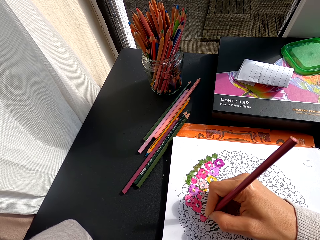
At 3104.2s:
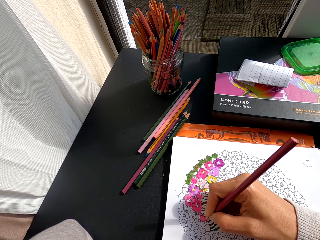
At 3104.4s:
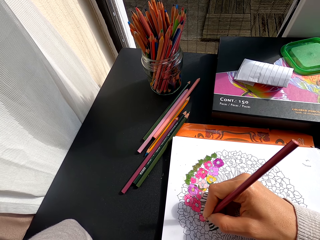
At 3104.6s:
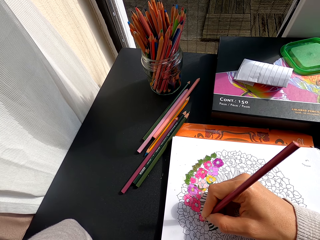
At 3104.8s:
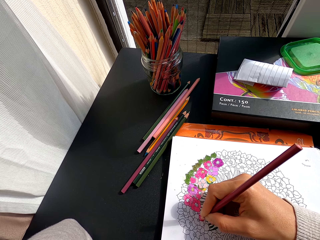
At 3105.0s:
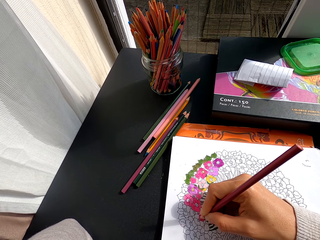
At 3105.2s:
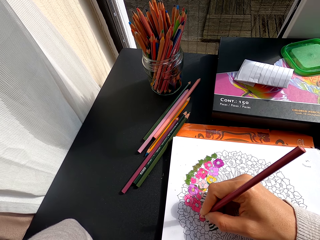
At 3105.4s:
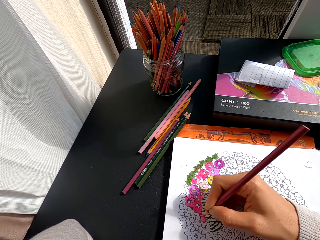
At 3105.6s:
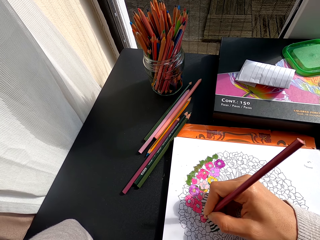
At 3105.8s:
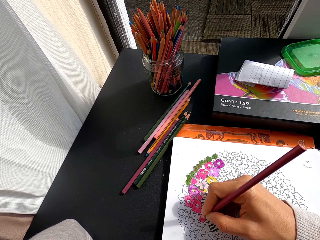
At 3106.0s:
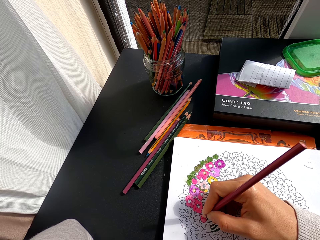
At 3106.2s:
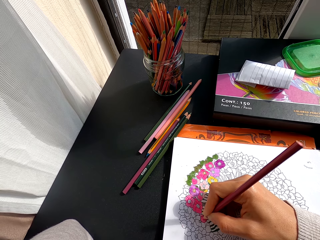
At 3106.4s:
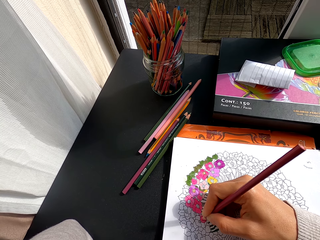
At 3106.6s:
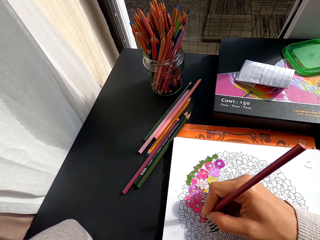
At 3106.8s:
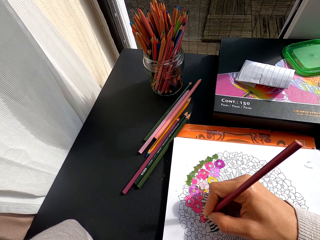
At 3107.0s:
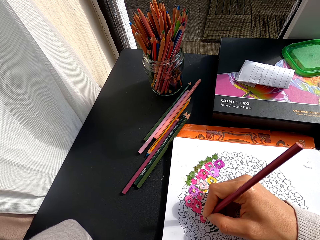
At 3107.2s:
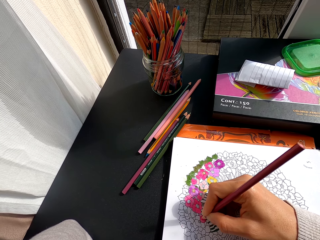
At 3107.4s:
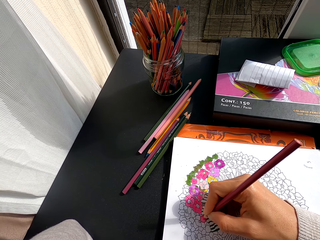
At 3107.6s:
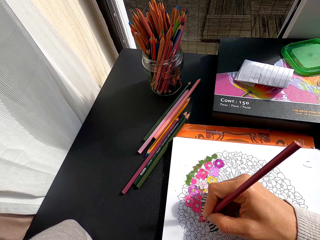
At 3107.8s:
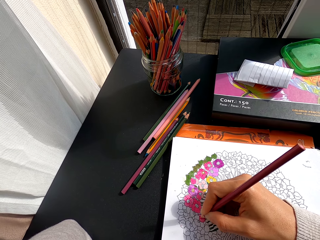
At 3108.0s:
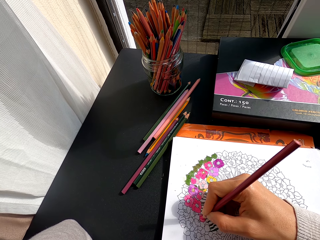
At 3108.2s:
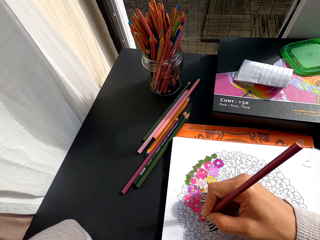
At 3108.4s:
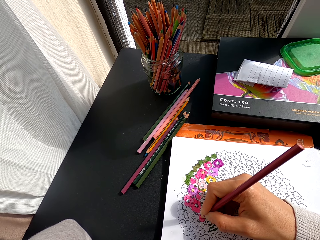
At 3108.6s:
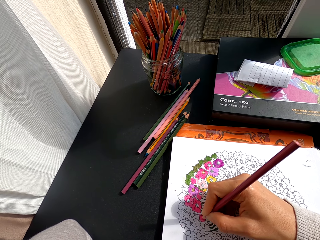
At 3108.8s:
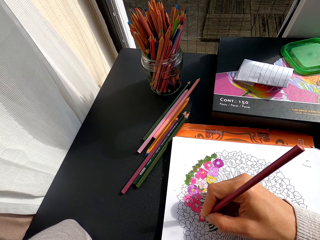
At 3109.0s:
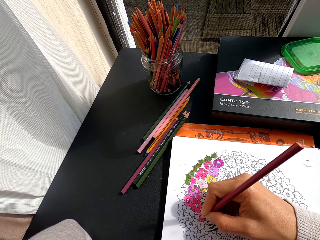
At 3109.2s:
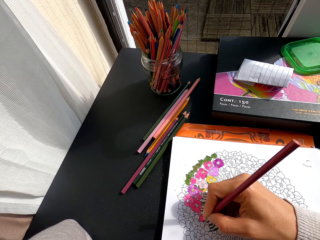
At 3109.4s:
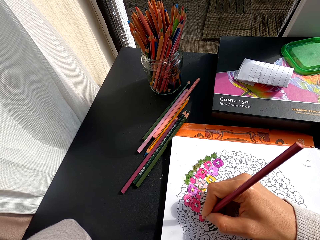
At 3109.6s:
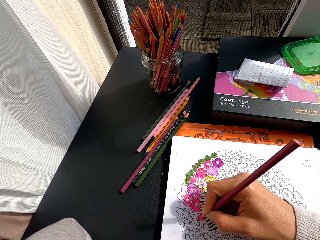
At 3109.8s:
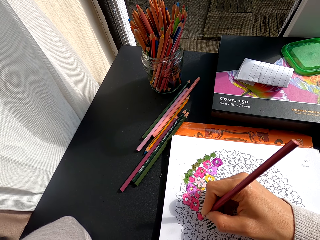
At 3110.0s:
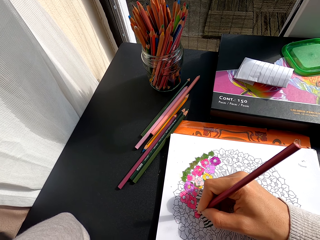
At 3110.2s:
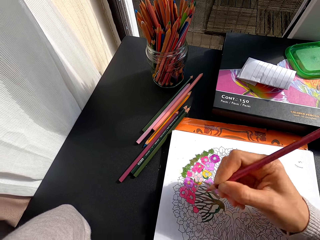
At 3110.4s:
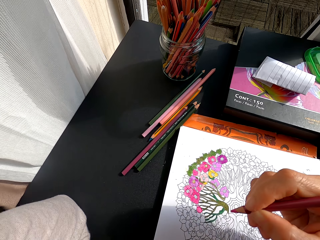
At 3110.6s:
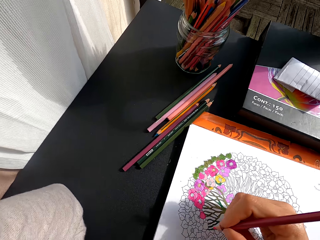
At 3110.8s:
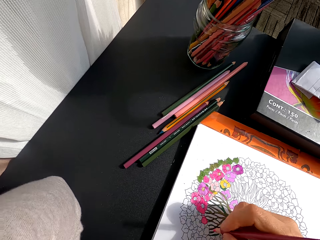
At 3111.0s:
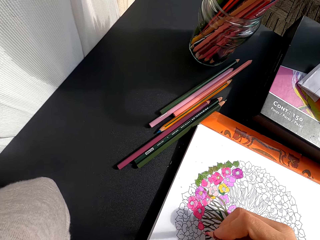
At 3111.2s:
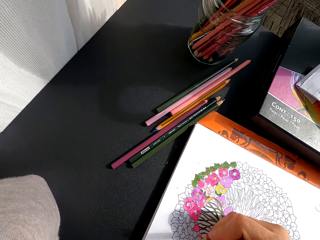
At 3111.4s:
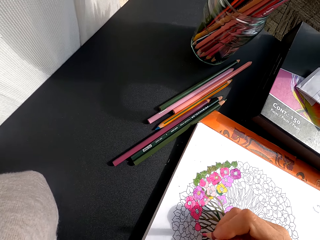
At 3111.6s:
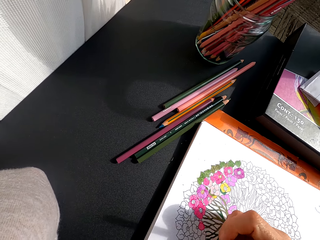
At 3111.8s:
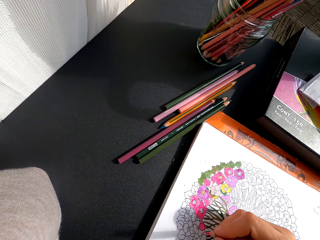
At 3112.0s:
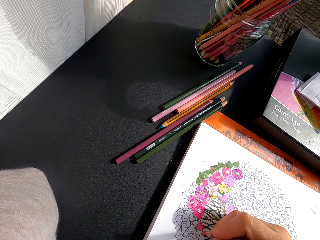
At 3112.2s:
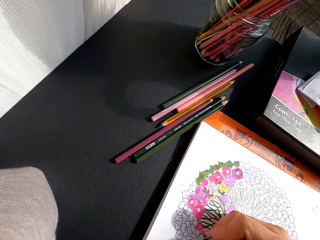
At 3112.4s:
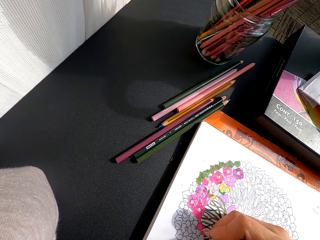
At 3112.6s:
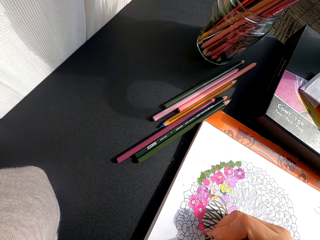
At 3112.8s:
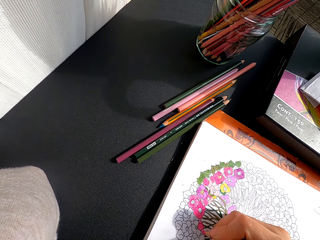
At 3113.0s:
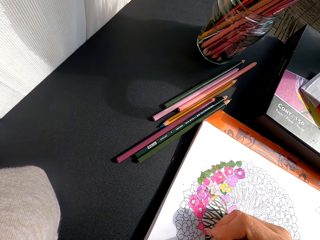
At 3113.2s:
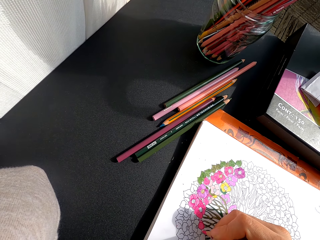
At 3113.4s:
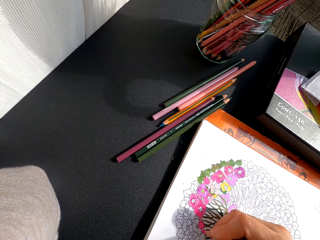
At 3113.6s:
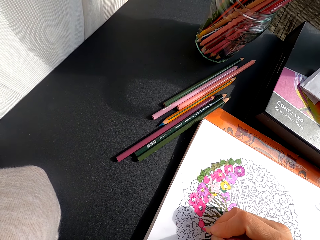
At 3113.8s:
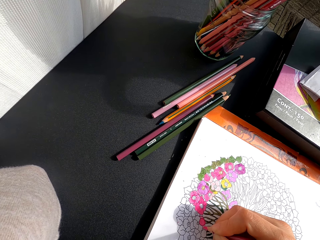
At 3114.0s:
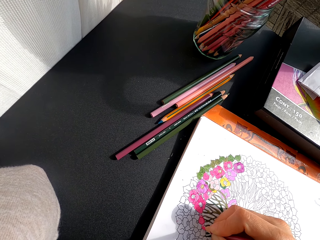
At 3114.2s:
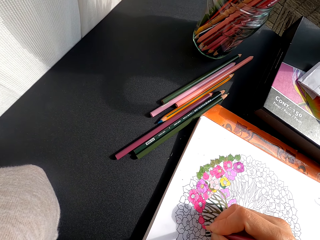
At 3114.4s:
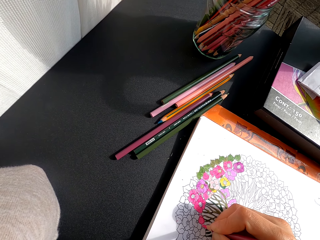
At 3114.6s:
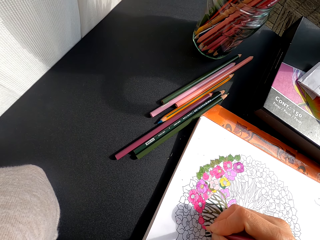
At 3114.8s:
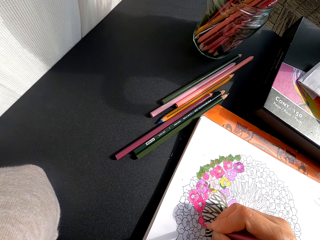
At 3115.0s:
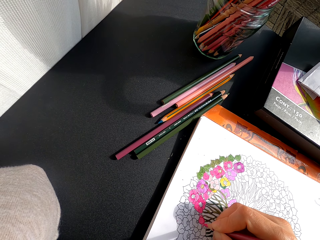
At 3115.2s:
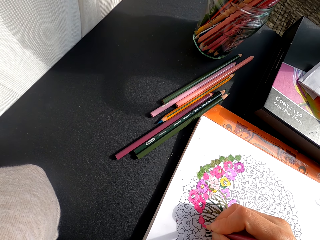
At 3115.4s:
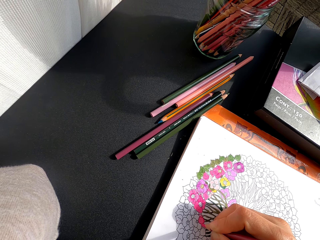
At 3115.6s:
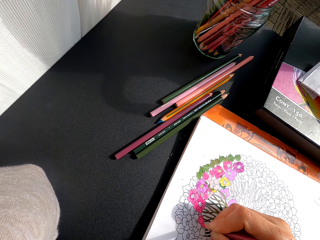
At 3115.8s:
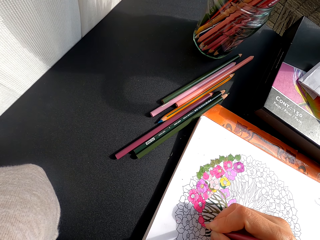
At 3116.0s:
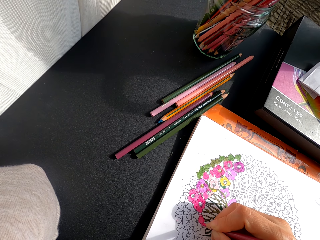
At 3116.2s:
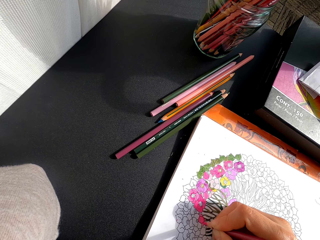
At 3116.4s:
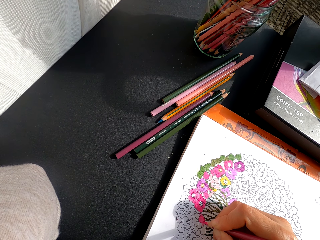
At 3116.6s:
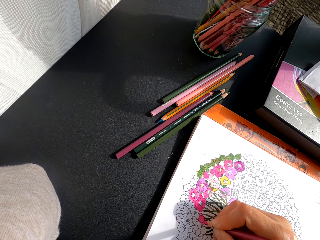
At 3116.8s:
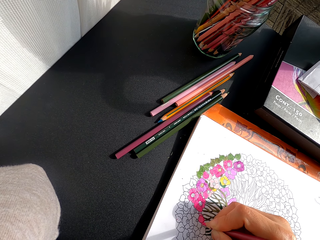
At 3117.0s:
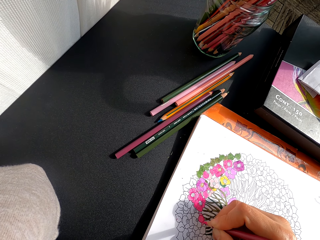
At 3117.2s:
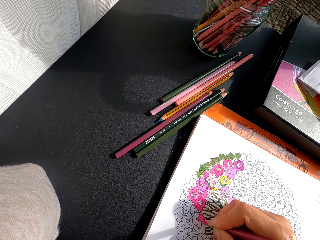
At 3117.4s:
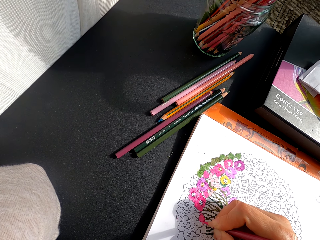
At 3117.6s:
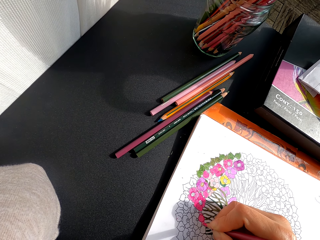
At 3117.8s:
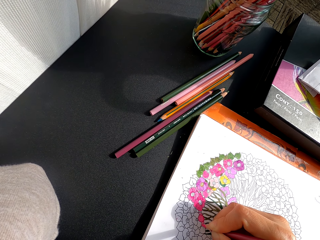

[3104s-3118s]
The camera wearer turns to the side. They color a drawing on the book.

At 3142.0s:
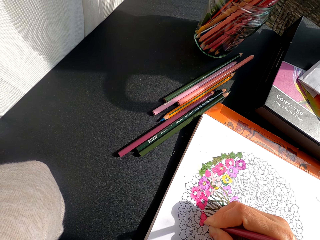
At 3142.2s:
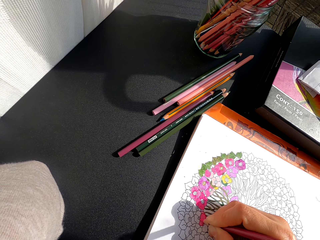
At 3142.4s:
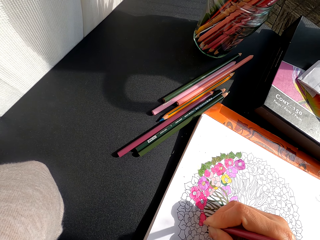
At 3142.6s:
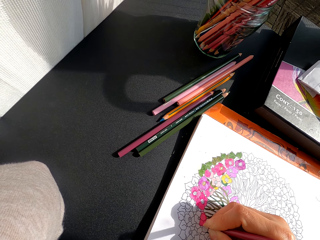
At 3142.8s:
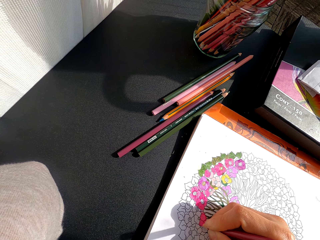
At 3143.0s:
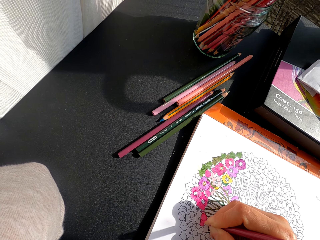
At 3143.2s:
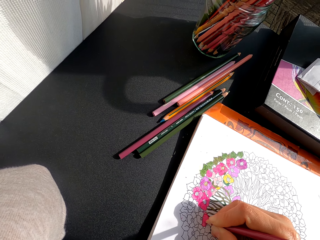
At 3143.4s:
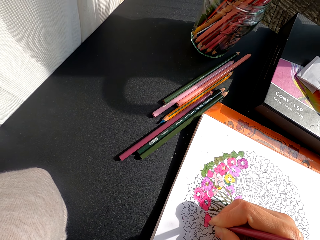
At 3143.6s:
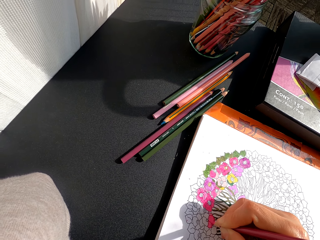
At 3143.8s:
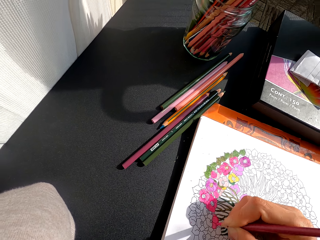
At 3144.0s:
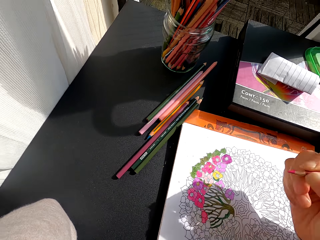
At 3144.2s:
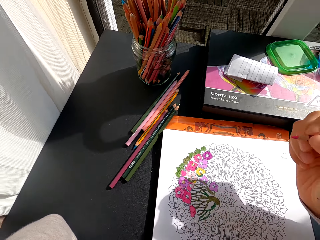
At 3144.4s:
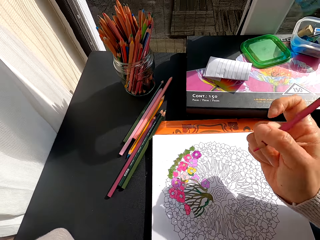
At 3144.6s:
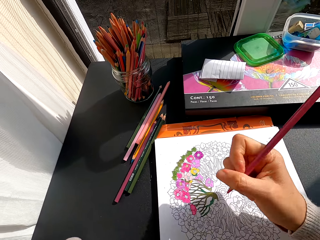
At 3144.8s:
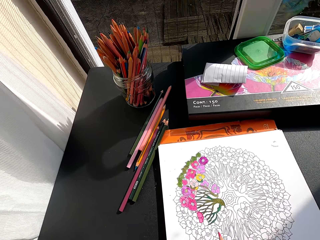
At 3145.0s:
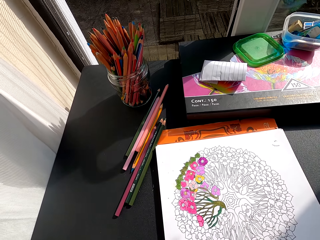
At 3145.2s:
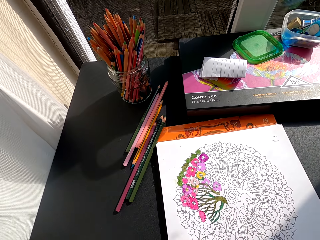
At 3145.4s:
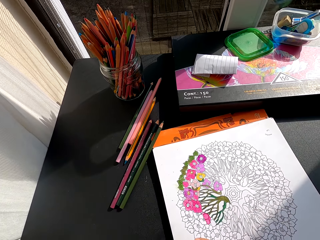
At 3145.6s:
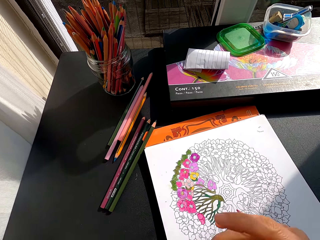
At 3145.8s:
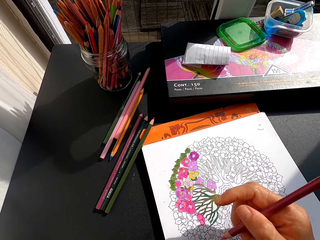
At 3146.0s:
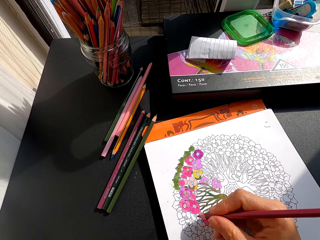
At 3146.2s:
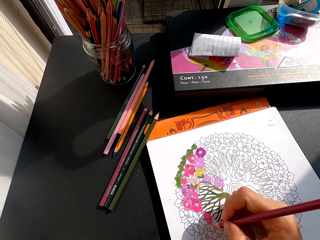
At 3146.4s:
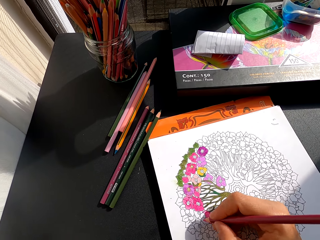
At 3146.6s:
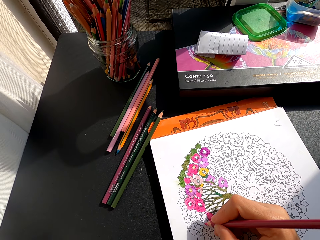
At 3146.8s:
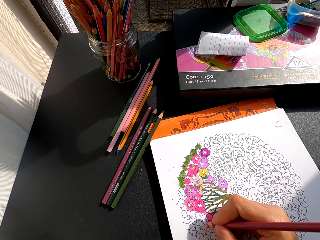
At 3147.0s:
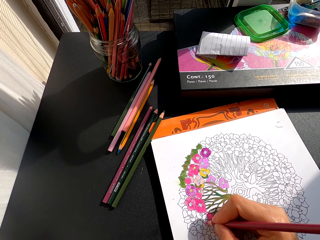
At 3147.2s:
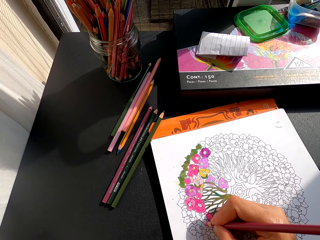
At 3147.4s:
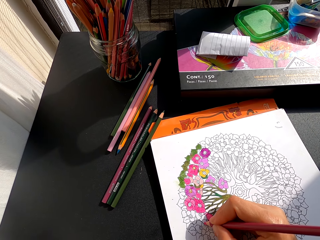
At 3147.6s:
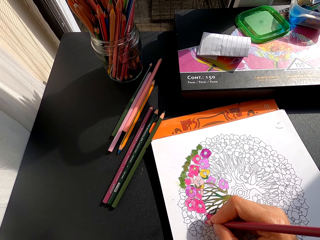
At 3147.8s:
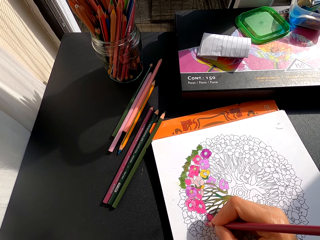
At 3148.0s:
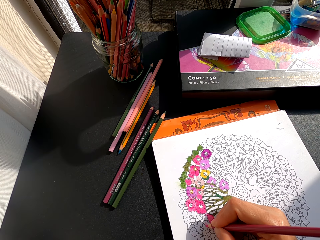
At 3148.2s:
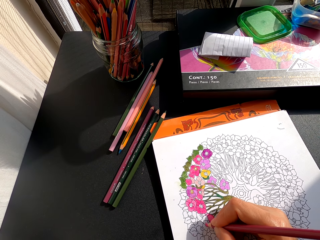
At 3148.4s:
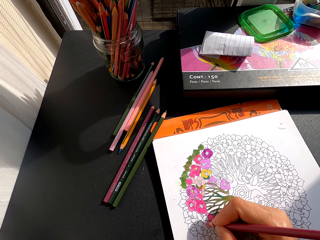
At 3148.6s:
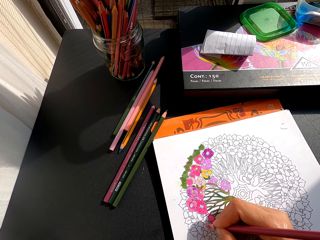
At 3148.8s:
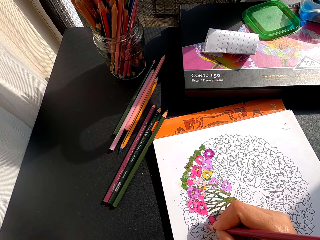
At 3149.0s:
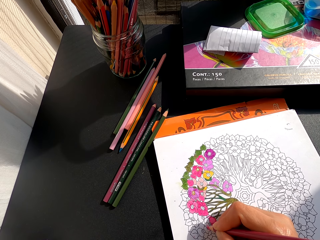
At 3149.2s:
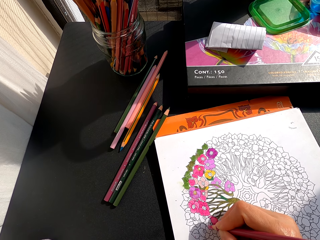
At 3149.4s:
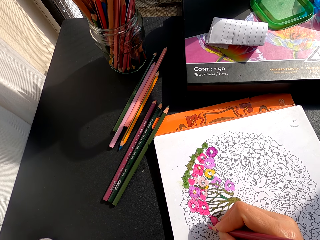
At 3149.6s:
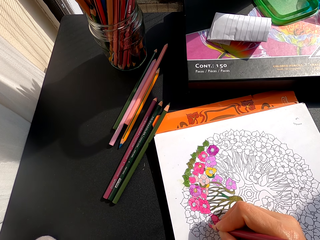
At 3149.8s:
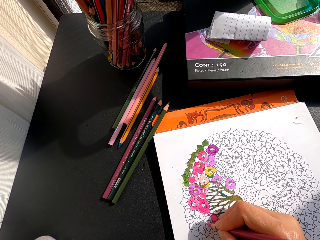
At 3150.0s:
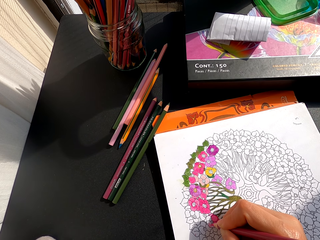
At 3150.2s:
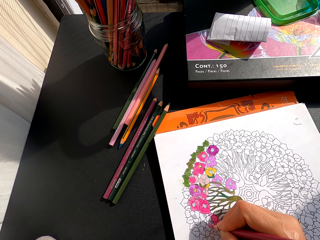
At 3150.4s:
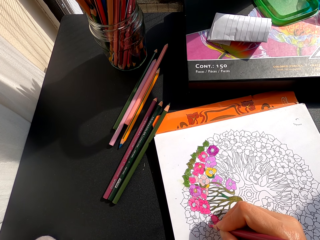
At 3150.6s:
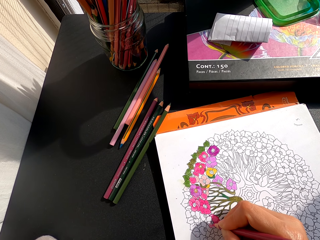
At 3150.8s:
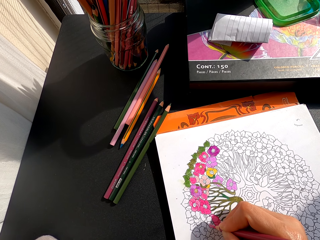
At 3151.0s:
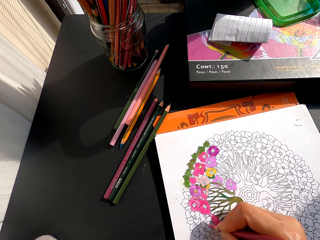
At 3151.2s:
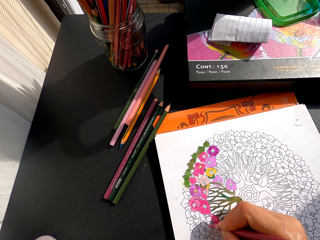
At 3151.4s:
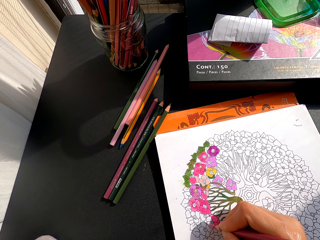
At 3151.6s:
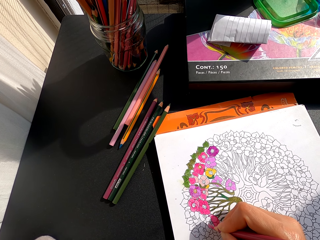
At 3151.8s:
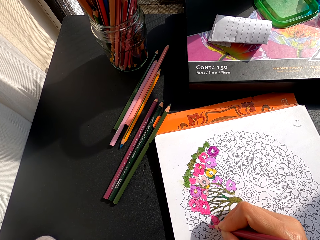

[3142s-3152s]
The camera wearer turns to the side. They hold a color pencil. They color a drawing on the book. They turn to the side.
